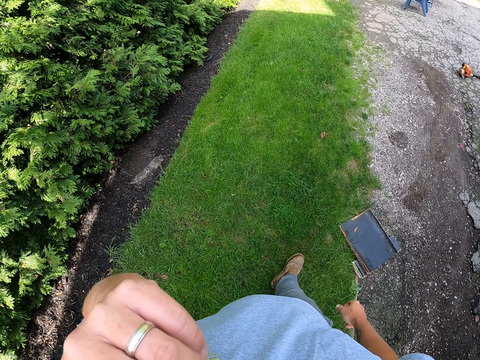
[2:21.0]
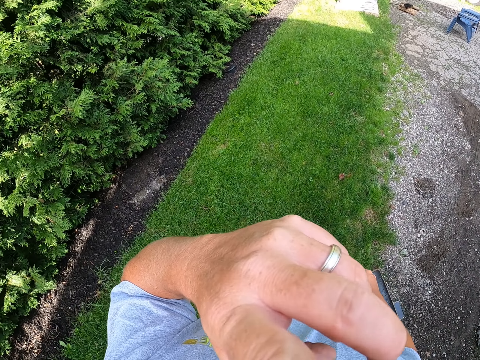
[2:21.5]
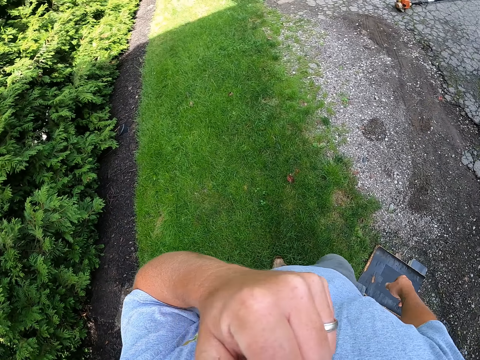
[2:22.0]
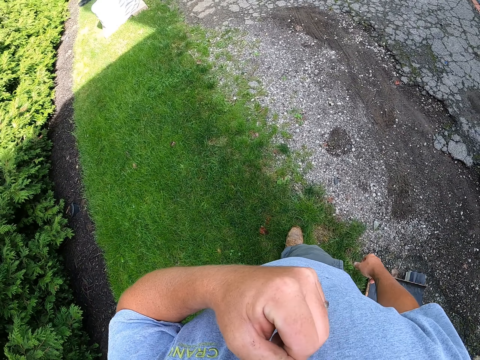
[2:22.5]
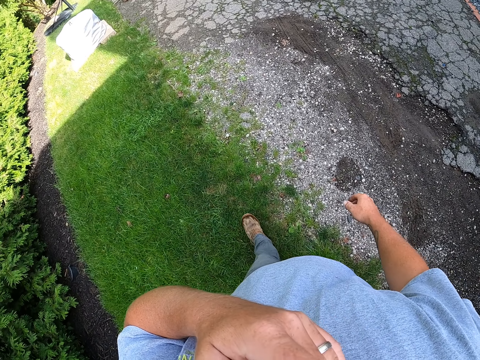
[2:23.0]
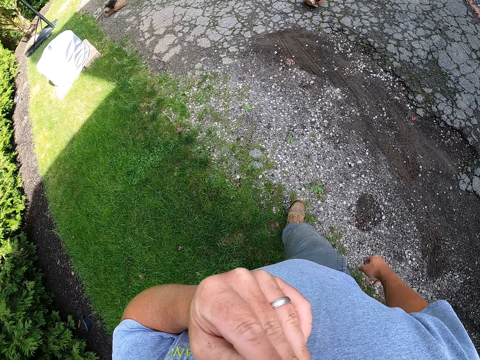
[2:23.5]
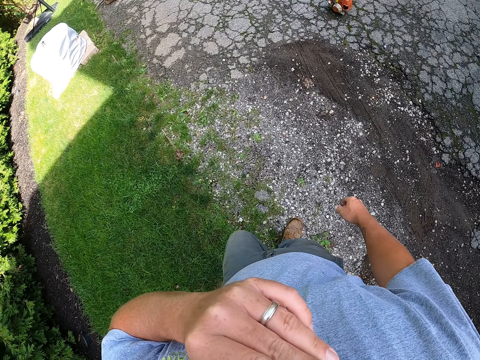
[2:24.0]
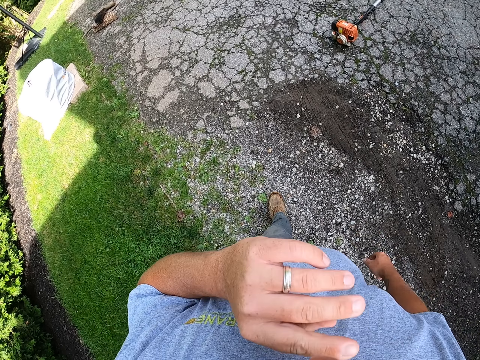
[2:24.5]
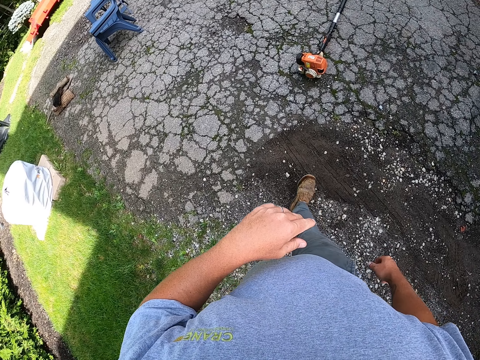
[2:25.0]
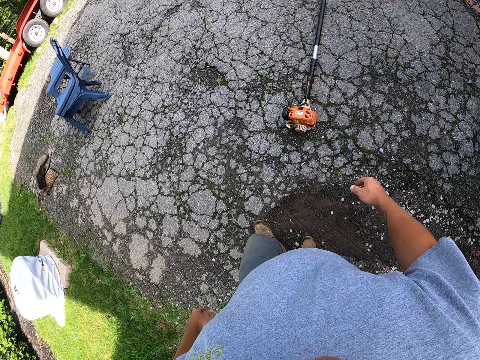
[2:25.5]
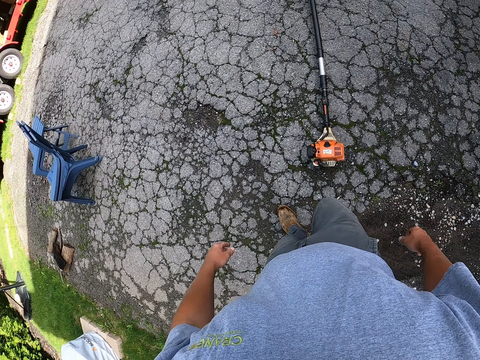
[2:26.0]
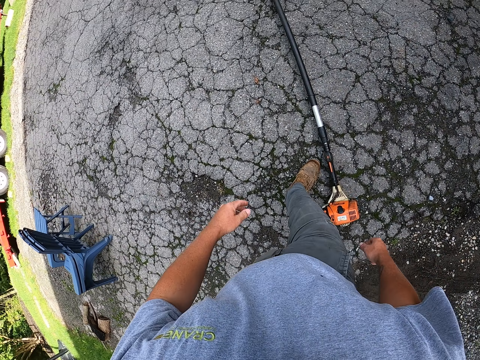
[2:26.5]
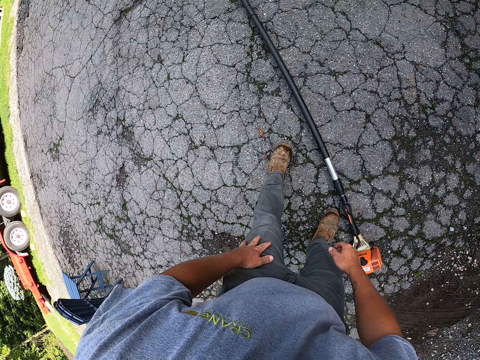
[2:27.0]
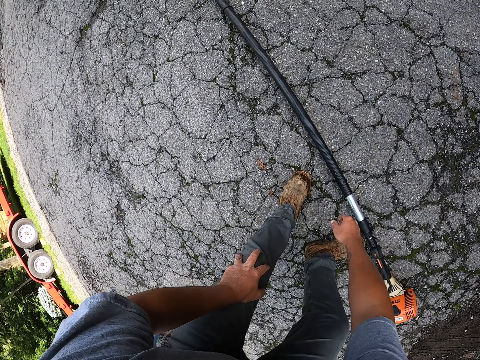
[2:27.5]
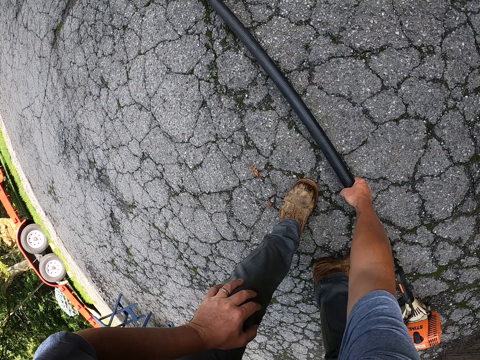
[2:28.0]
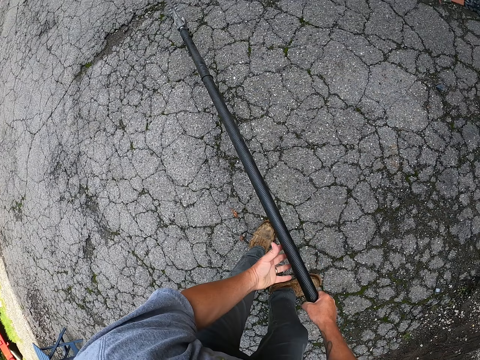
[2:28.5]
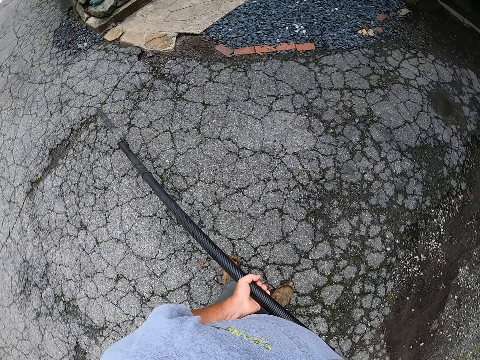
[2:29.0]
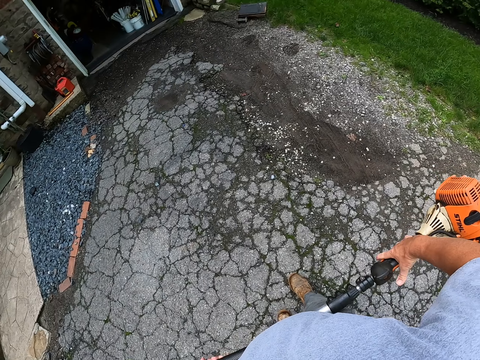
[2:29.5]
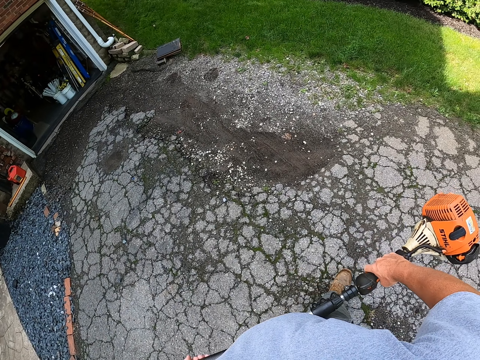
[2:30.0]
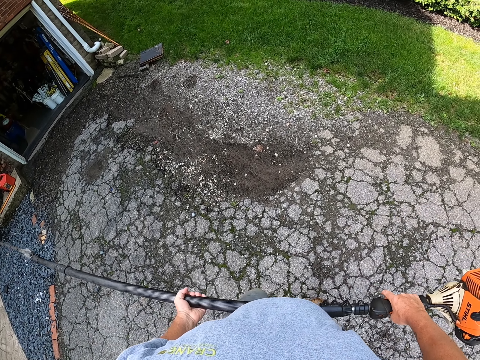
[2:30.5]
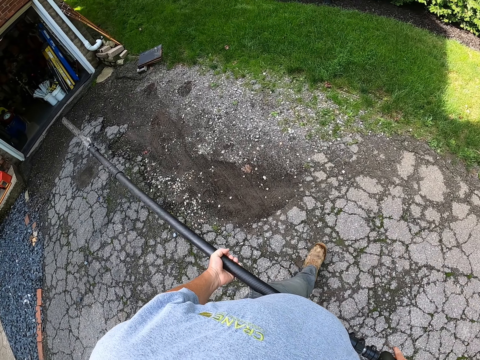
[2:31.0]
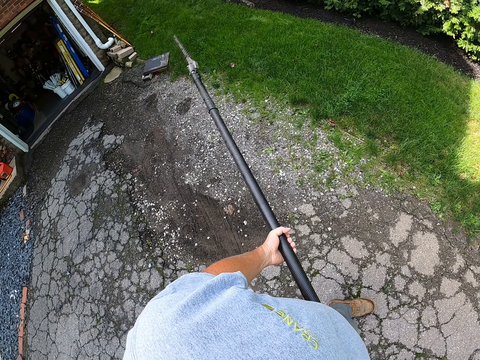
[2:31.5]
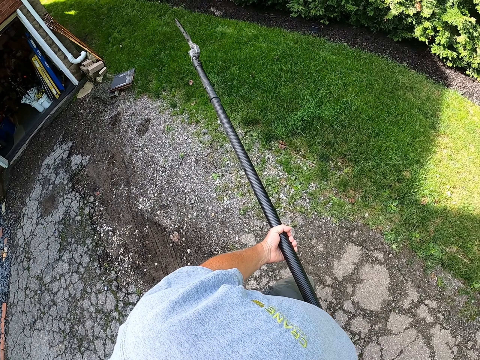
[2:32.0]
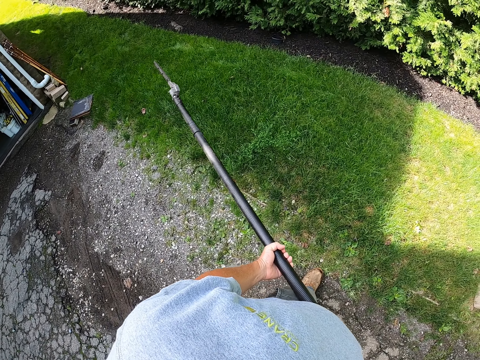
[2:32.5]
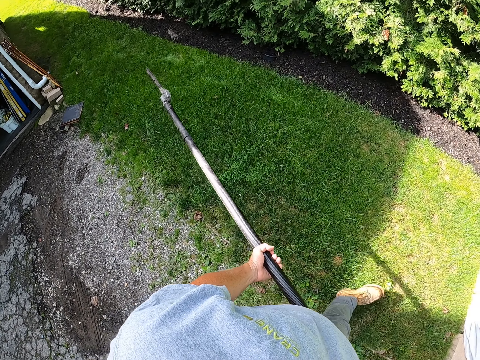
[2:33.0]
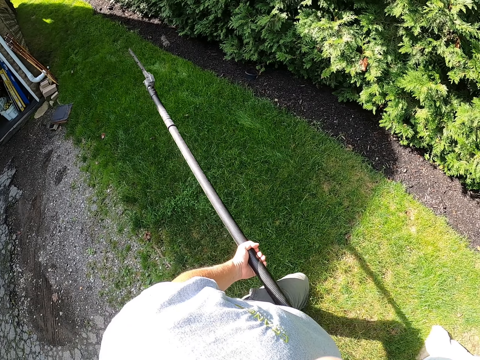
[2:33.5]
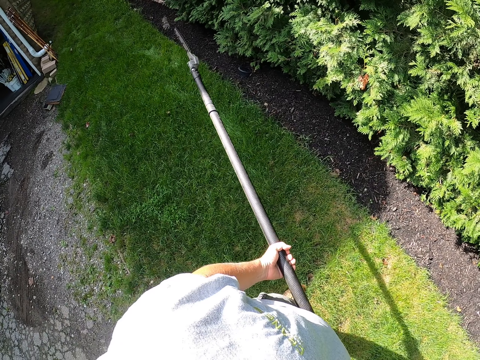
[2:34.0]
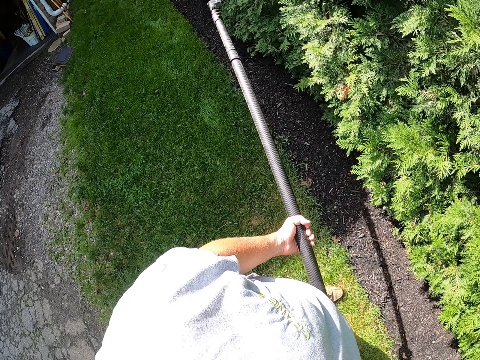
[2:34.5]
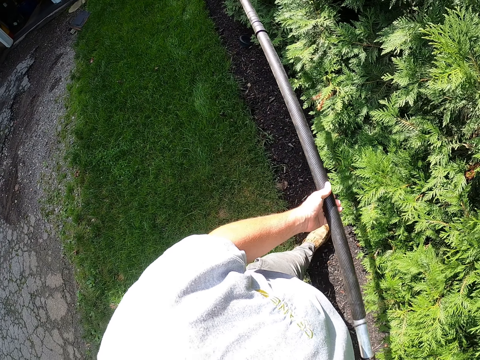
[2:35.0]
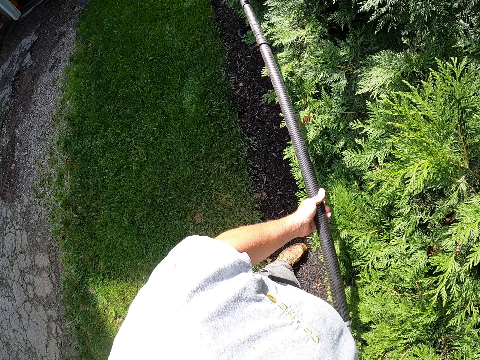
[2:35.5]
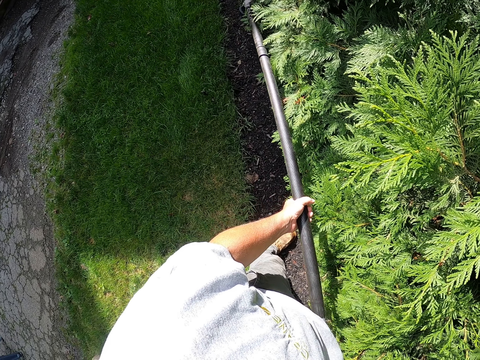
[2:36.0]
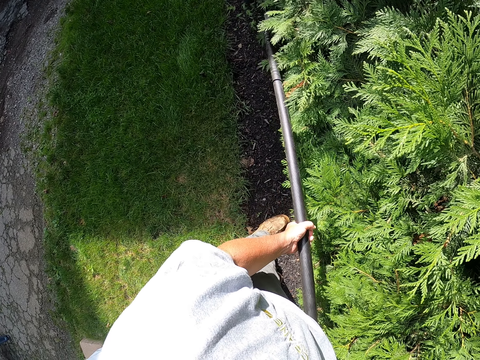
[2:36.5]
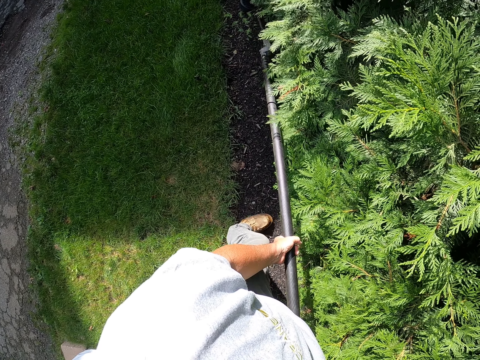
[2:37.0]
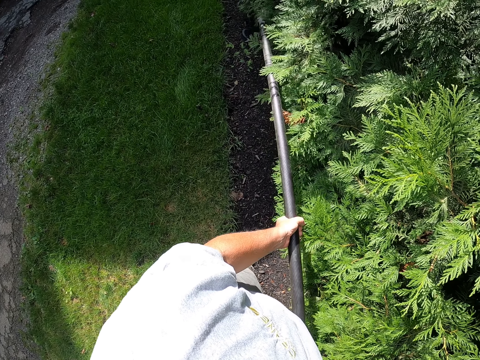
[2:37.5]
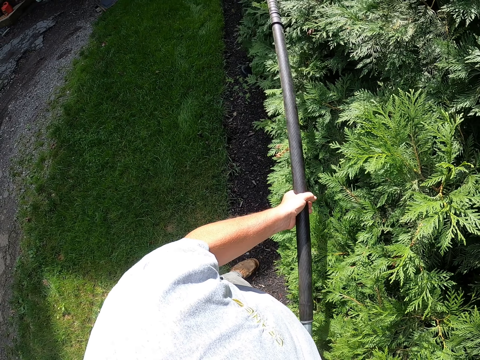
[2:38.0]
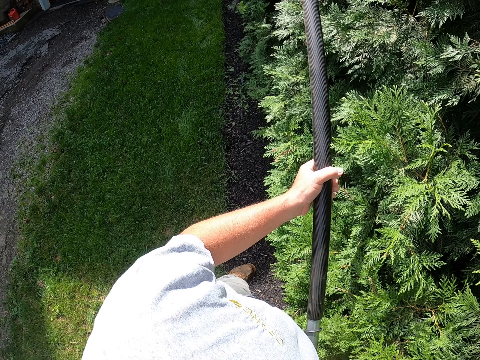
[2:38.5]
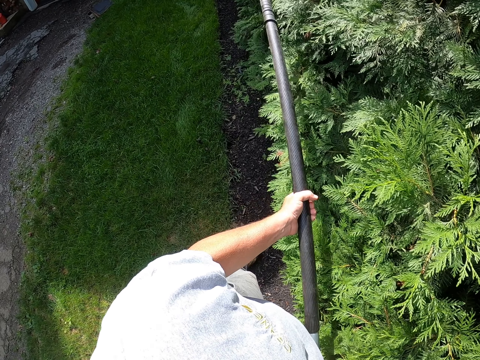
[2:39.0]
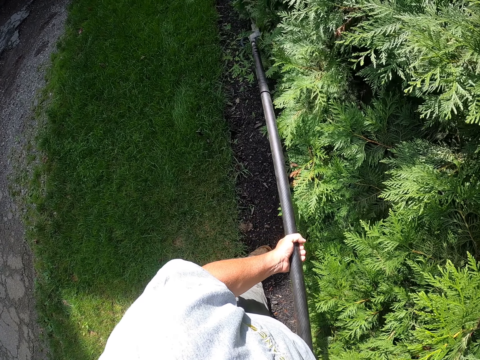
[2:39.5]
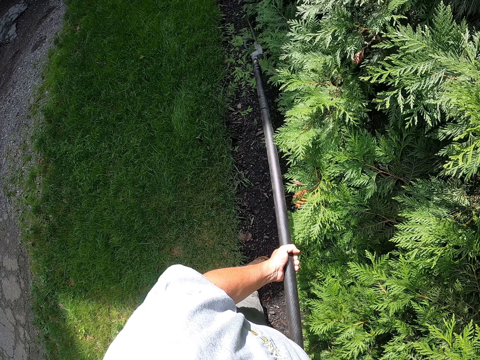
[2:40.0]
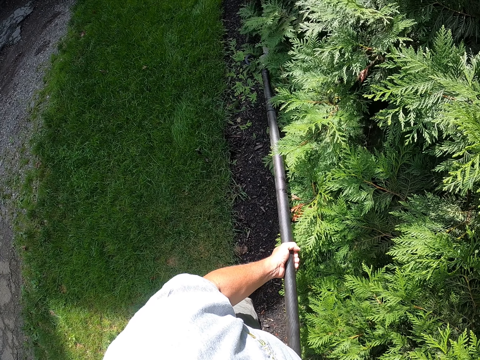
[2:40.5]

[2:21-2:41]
The camera wearer touches their face. They walk along the fence. They pick up the machine or hedge trimmer. They walk around carrying the machine. They trim the fence with the hedge trimmer.

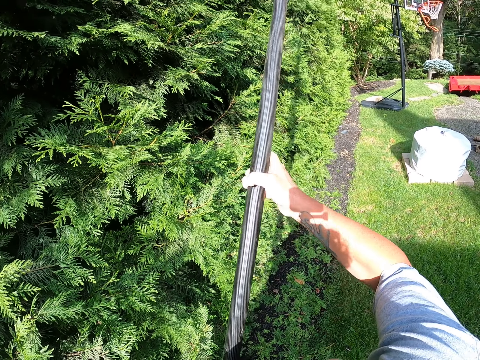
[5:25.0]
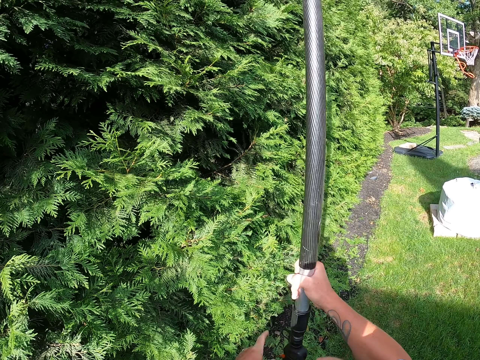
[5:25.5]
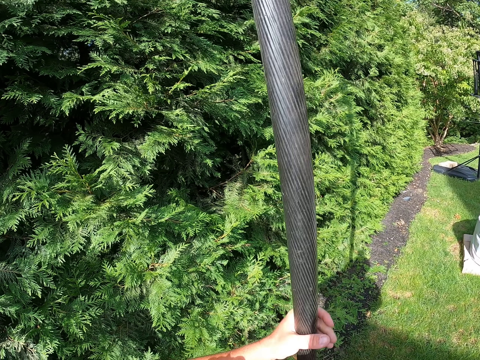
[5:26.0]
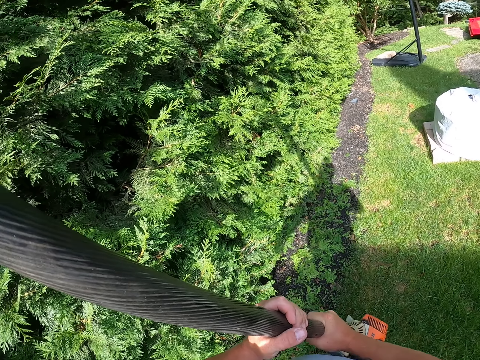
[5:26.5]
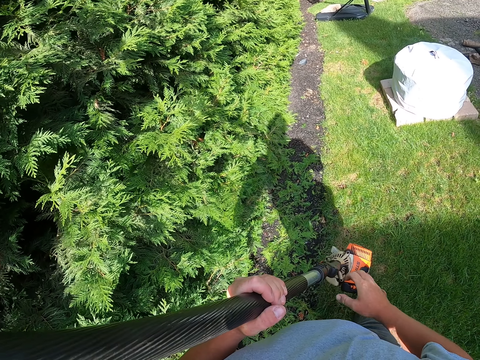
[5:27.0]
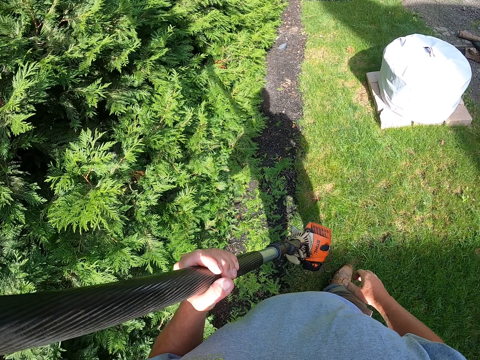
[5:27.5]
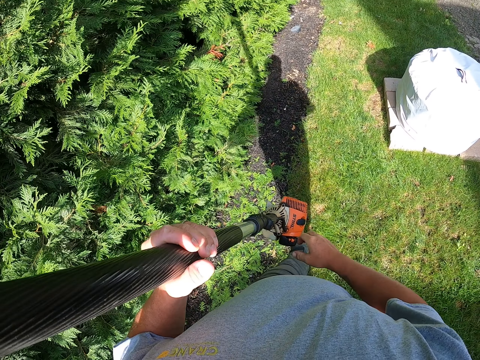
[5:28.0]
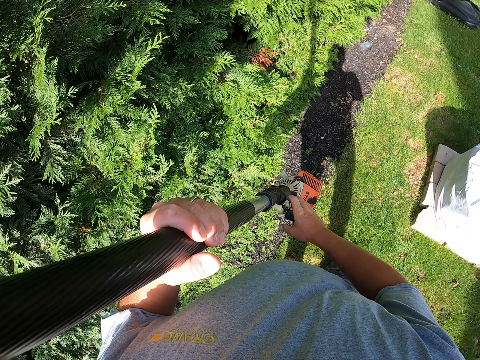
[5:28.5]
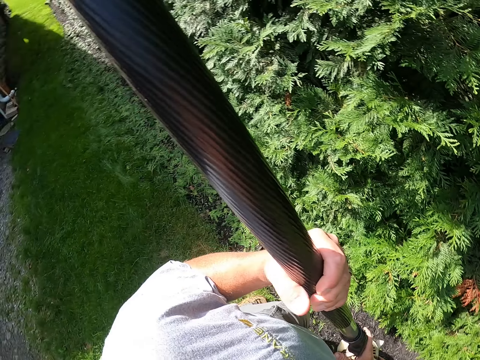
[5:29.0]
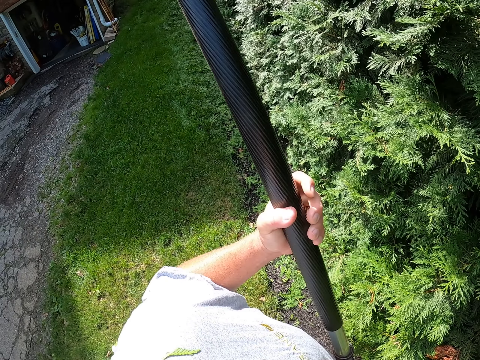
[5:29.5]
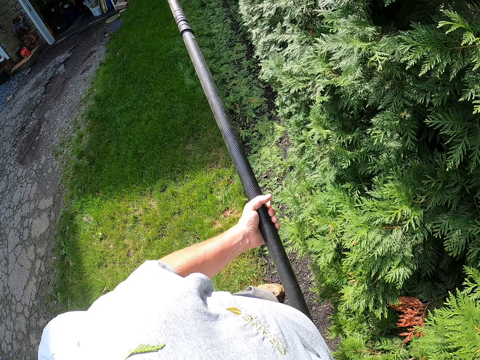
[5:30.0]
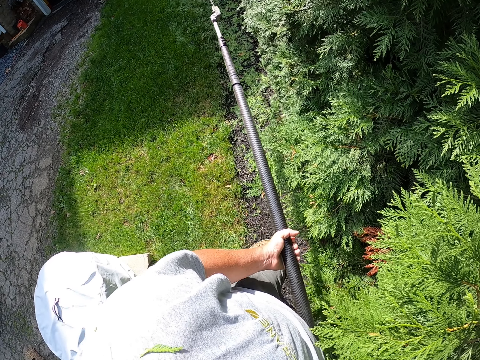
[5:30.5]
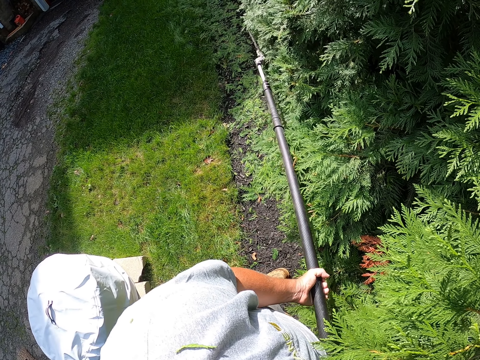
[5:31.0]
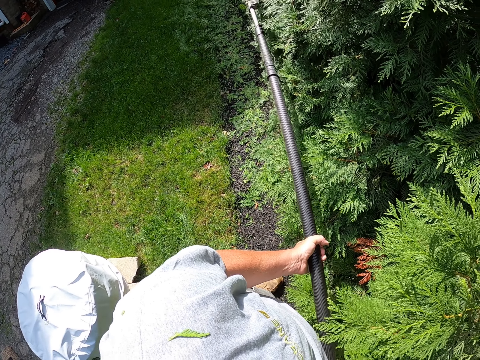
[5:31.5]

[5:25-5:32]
The camera wearer turns.
